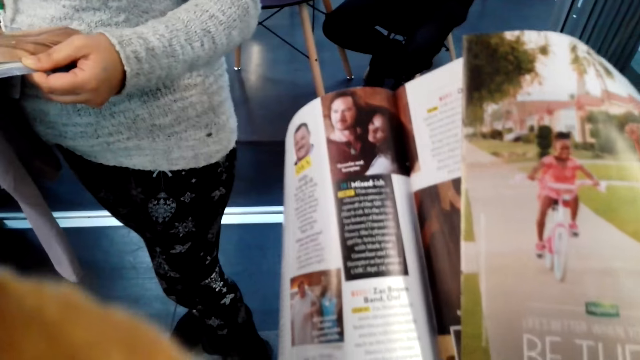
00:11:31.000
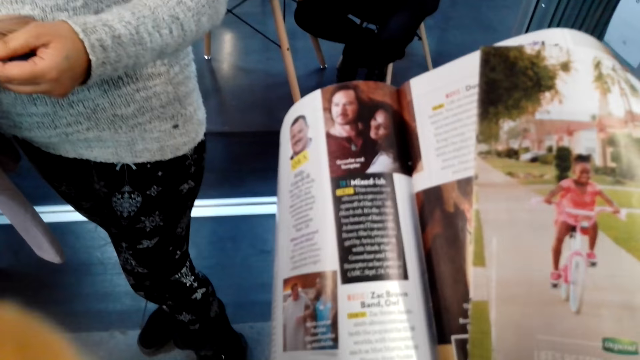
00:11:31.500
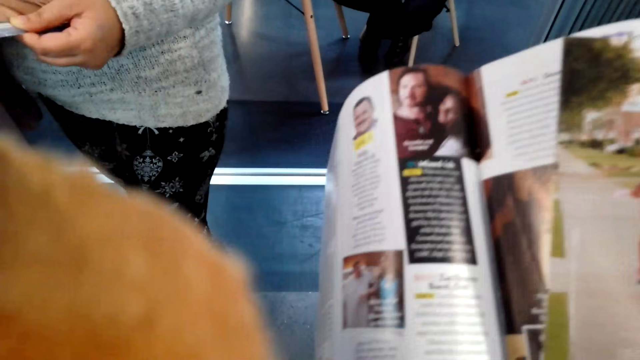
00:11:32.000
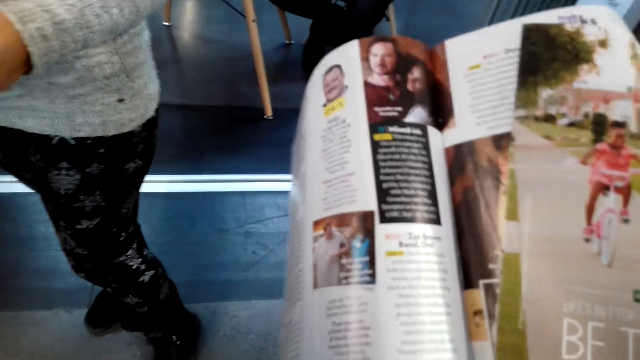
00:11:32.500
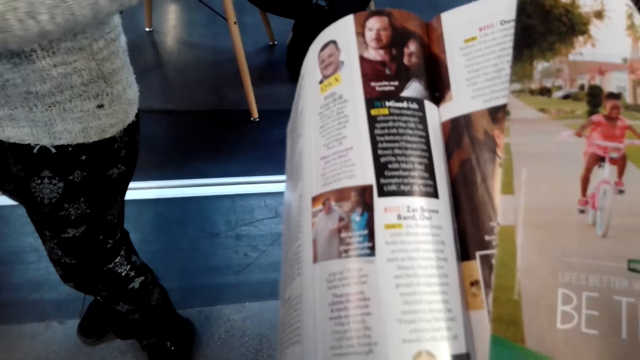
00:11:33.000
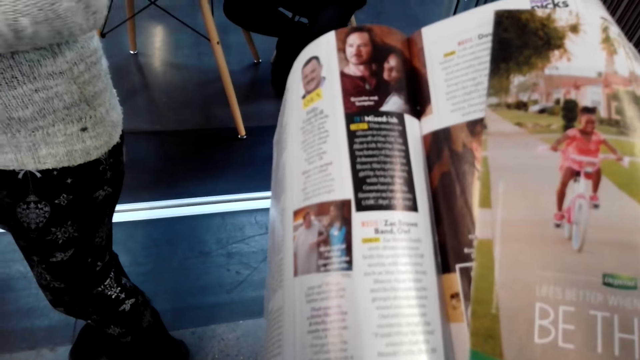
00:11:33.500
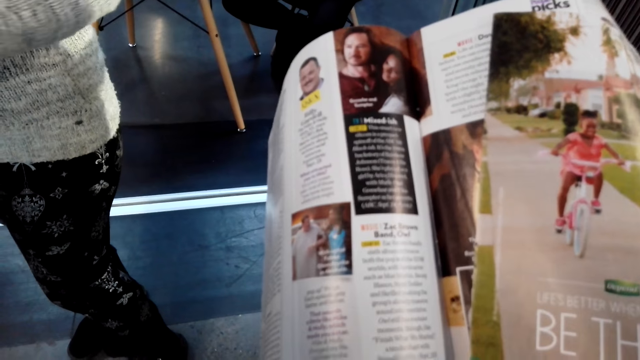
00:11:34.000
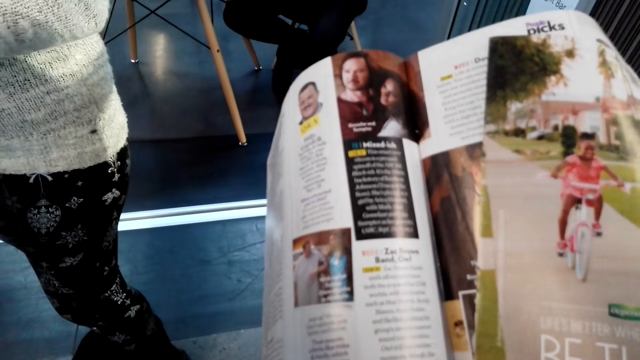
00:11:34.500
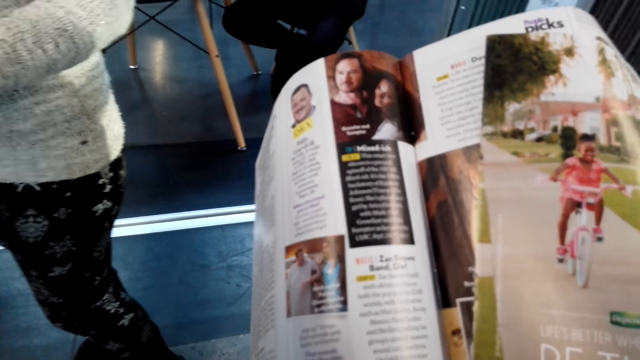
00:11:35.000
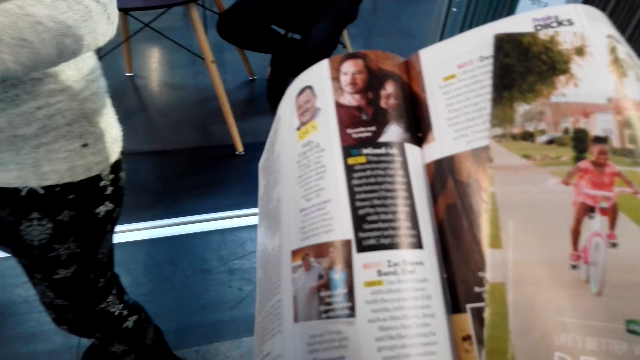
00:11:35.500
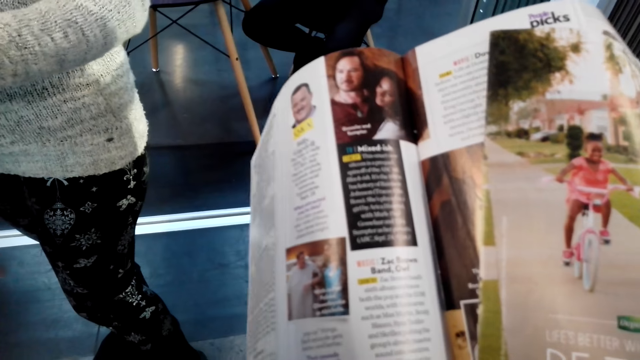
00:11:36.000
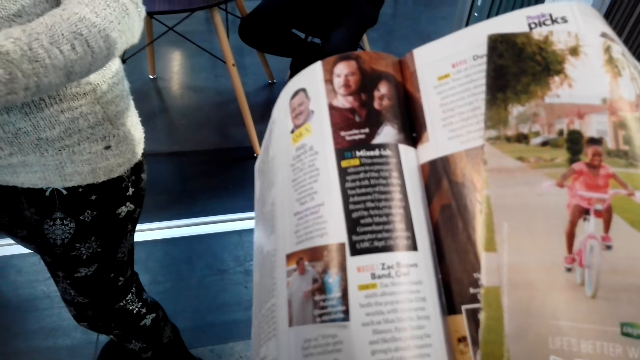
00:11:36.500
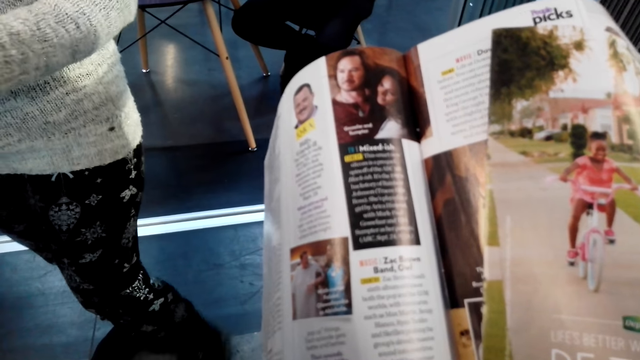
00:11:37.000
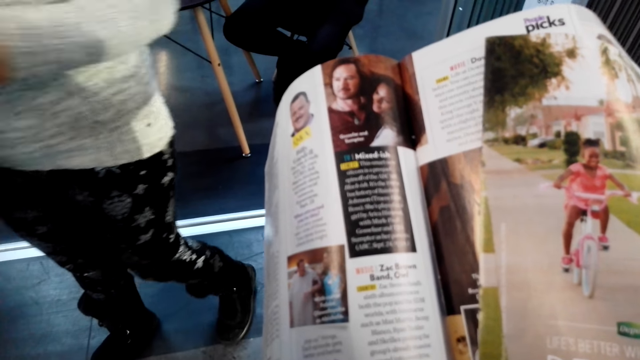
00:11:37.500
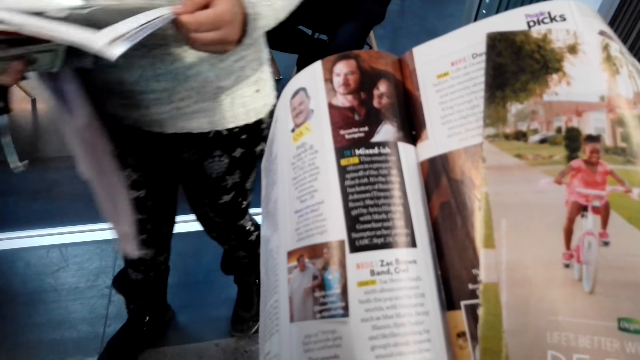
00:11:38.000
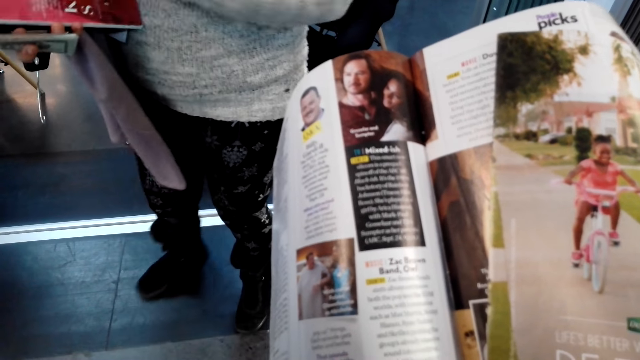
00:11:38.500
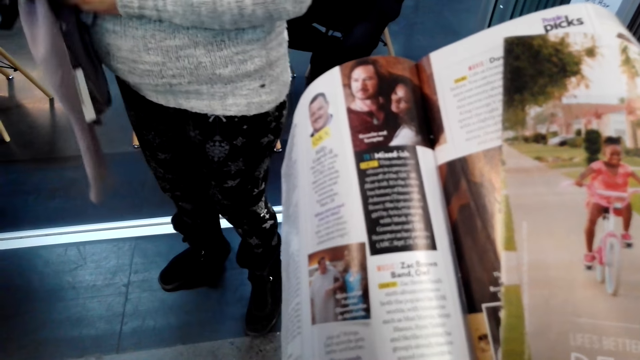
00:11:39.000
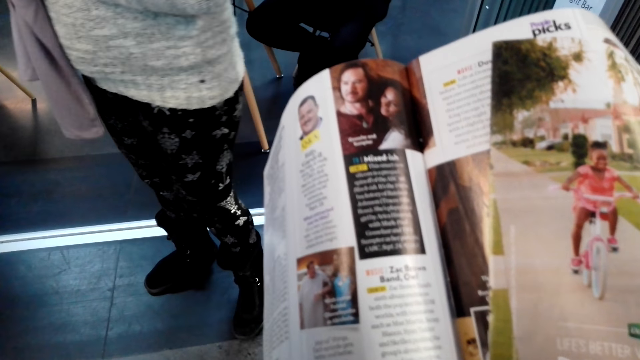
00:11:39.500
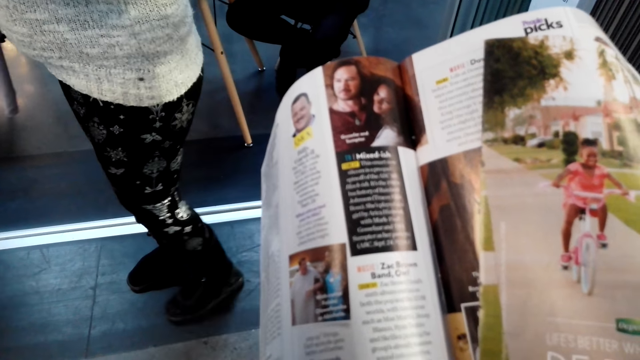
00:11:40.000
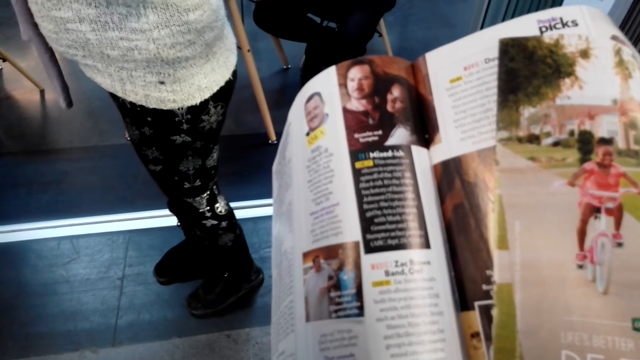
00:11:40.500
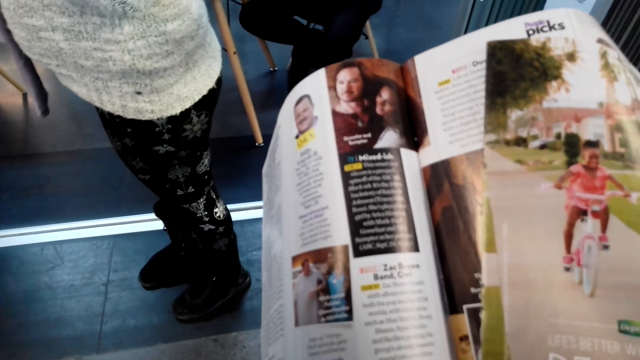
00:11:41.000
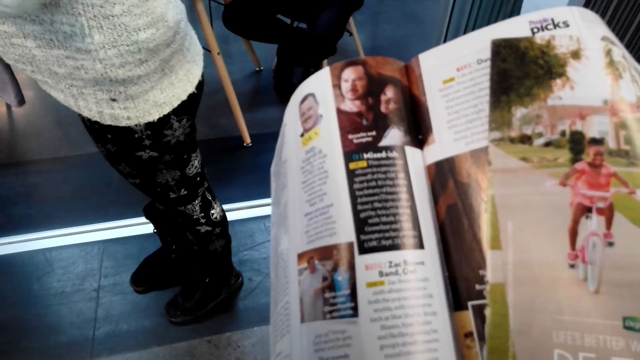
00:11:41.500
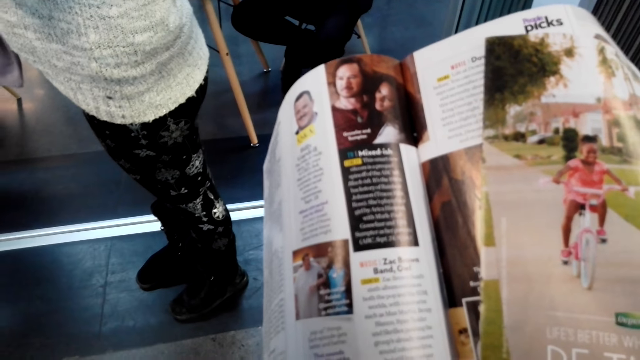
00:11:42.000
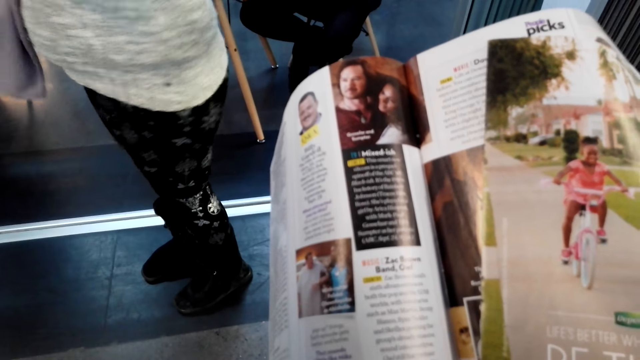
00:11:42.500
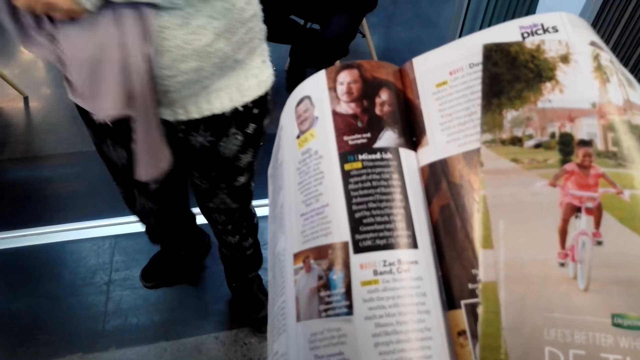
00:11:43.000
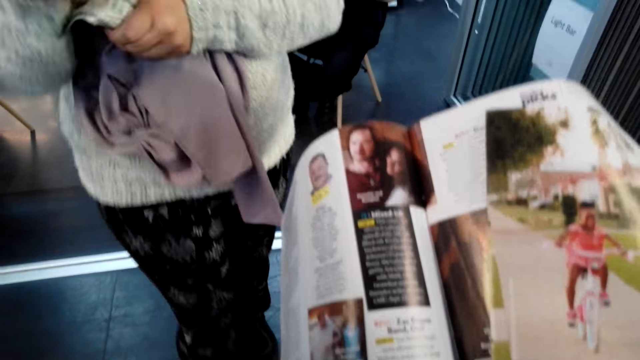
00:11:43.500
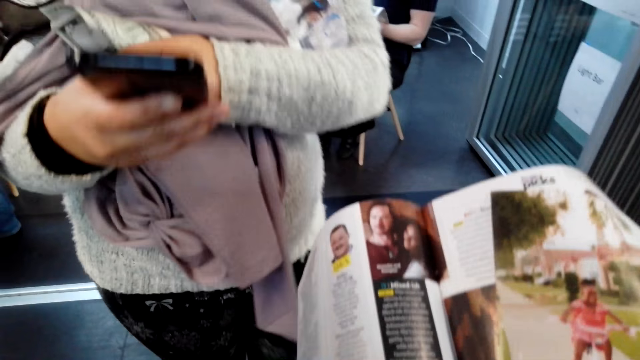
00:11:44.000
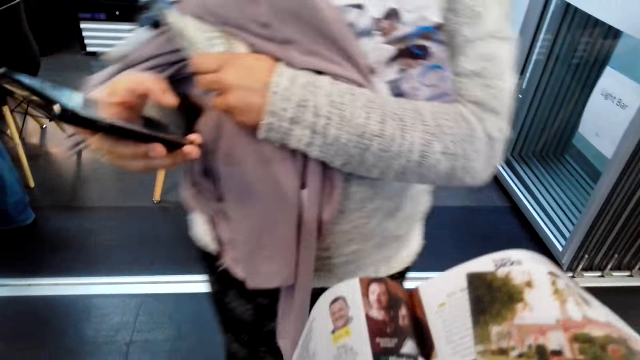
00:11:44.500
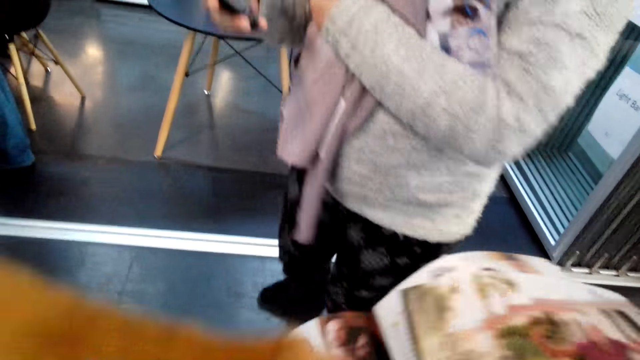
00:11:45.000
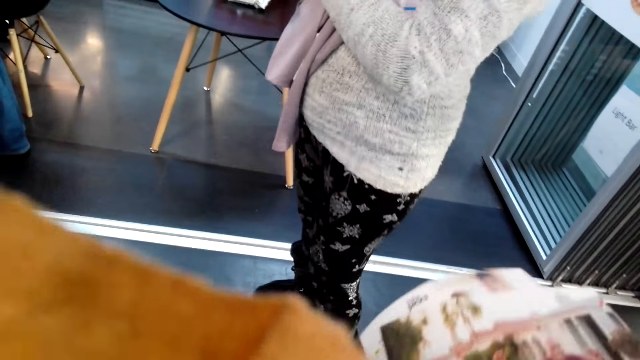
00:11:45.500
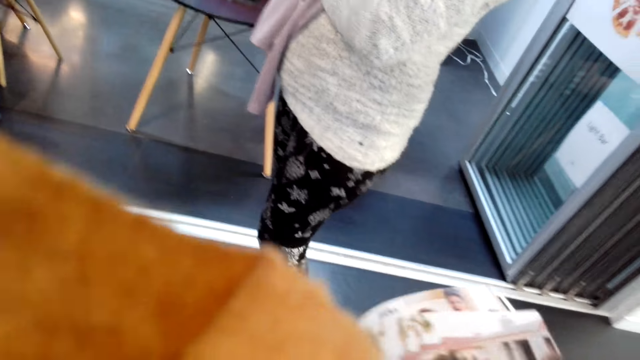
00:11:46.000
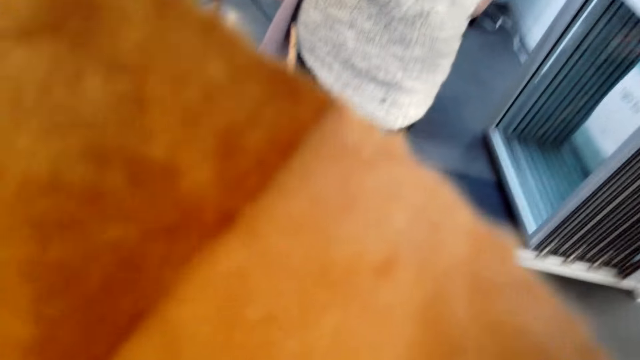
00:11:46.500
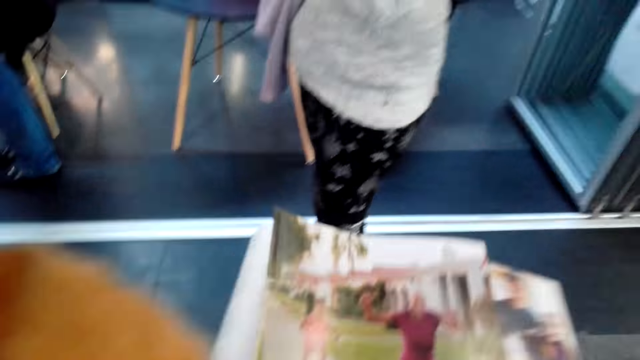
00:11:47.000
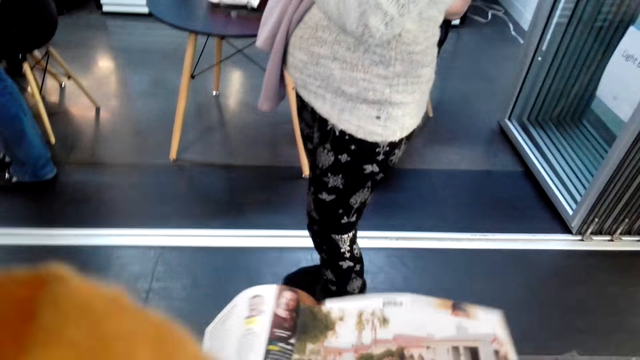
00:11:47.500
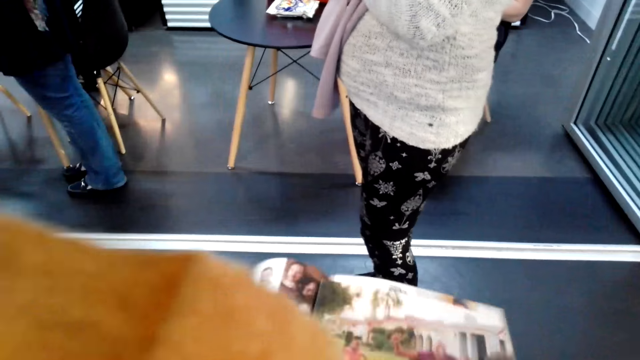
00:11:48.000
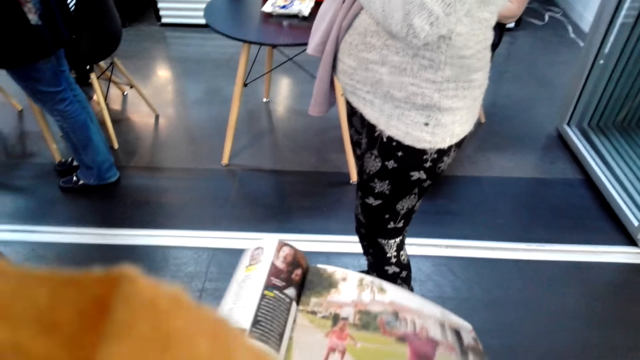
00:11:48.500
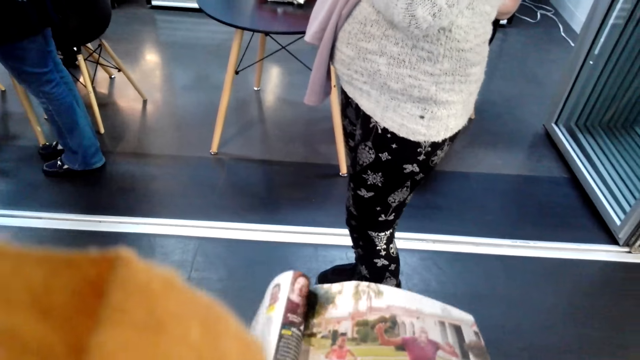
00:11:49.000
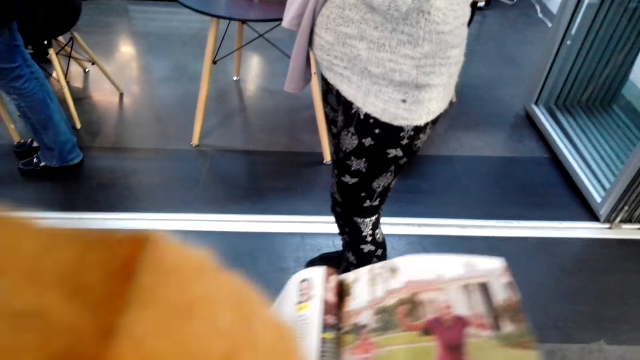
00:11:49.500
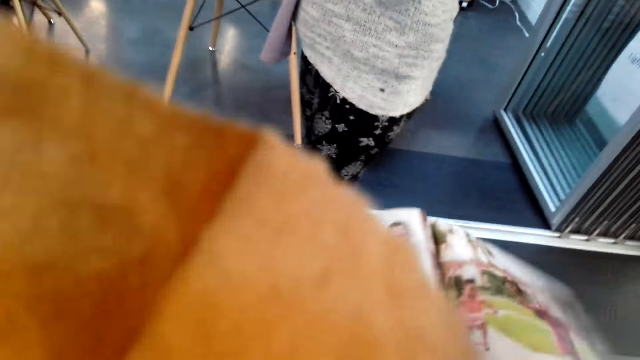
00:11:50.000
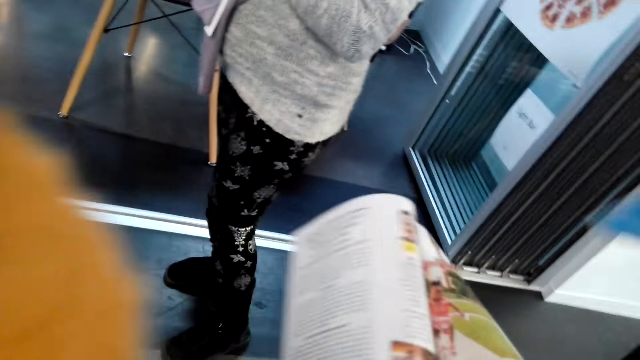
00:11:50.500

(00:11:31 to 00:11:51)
The camera wearer looks at the book. A lady closes a magazine. The camera wearer reads a magazine. The lady operates the phone. The camera wearer reads the magazine.
